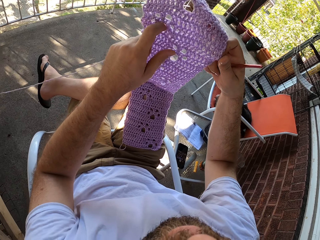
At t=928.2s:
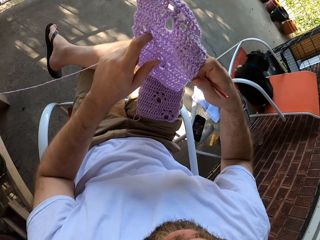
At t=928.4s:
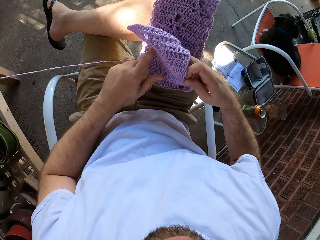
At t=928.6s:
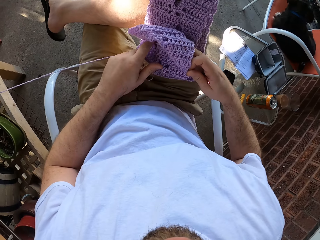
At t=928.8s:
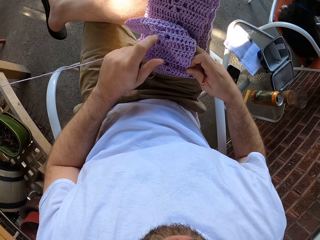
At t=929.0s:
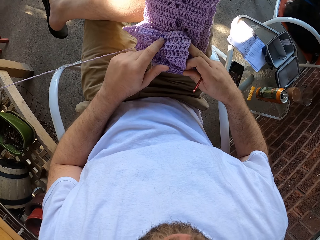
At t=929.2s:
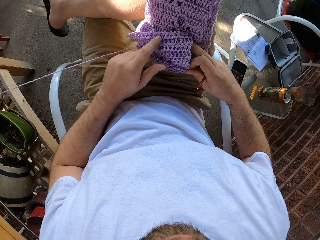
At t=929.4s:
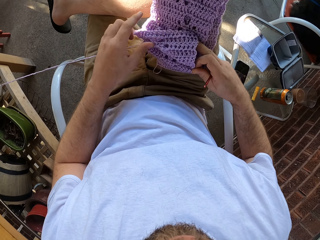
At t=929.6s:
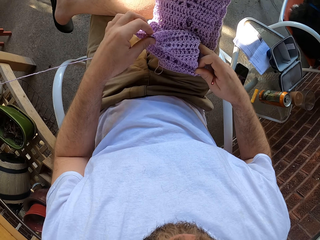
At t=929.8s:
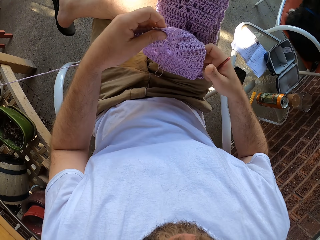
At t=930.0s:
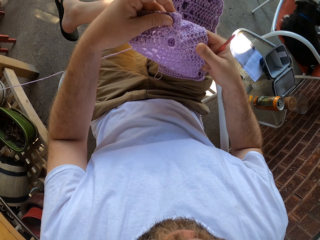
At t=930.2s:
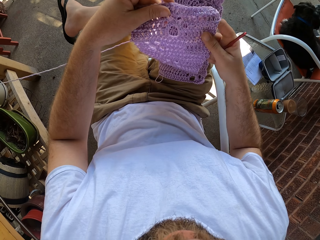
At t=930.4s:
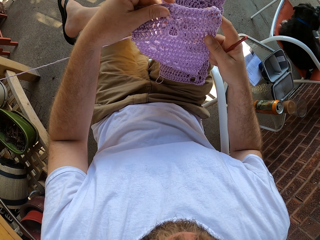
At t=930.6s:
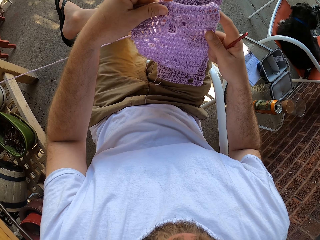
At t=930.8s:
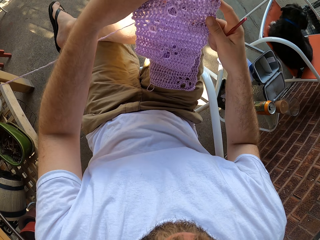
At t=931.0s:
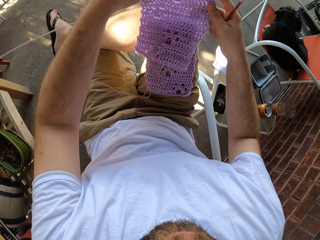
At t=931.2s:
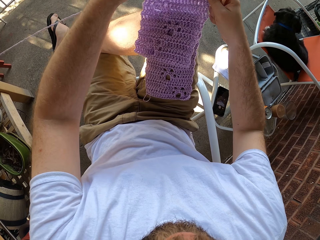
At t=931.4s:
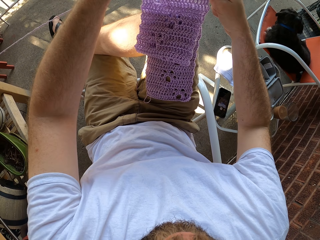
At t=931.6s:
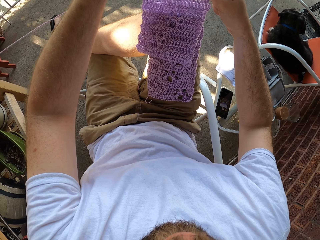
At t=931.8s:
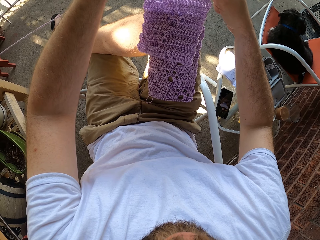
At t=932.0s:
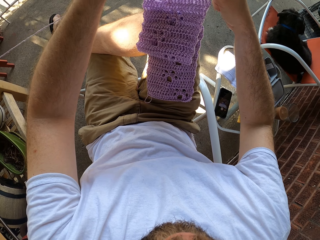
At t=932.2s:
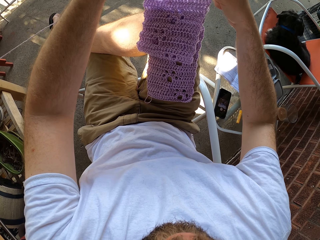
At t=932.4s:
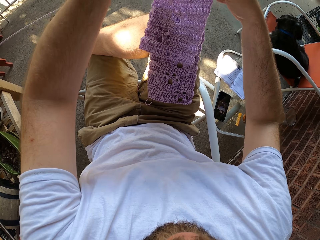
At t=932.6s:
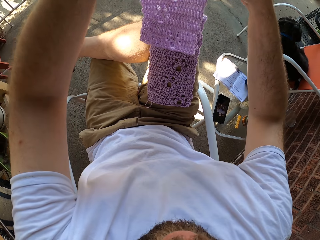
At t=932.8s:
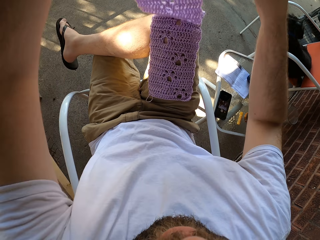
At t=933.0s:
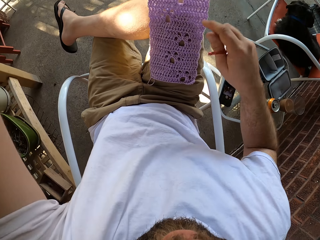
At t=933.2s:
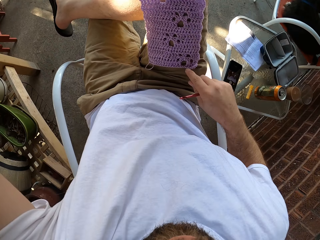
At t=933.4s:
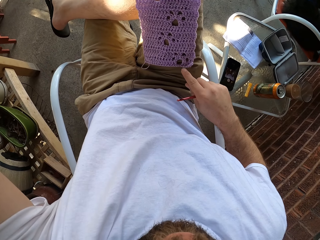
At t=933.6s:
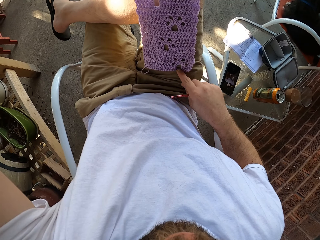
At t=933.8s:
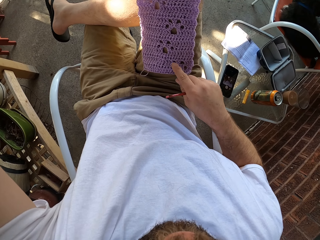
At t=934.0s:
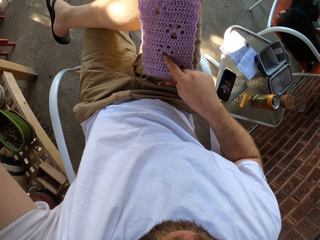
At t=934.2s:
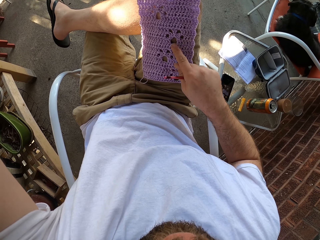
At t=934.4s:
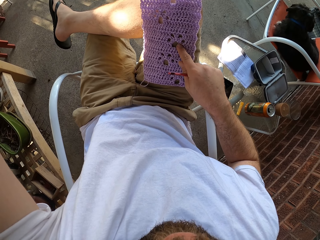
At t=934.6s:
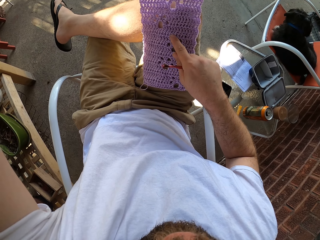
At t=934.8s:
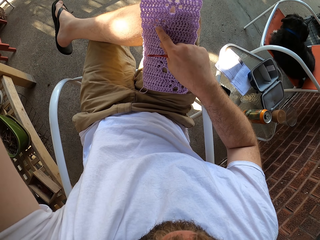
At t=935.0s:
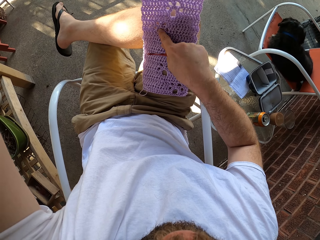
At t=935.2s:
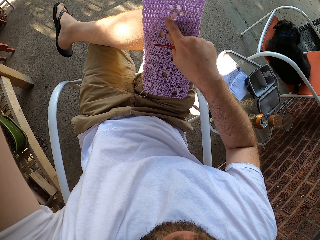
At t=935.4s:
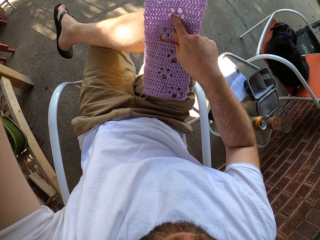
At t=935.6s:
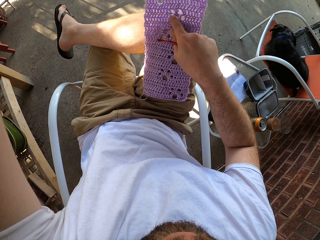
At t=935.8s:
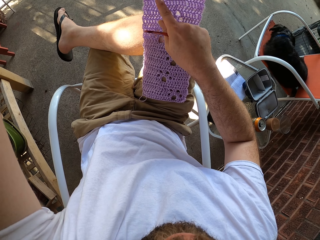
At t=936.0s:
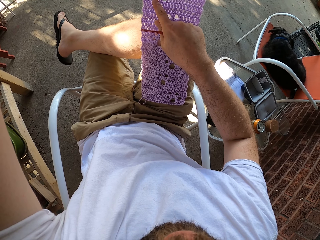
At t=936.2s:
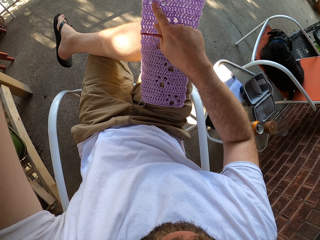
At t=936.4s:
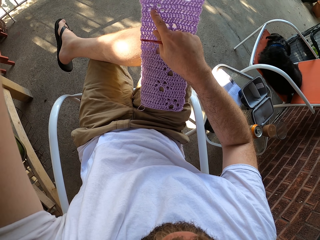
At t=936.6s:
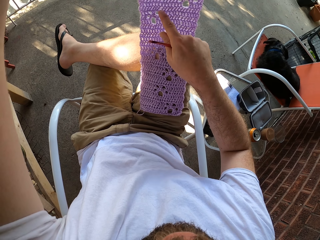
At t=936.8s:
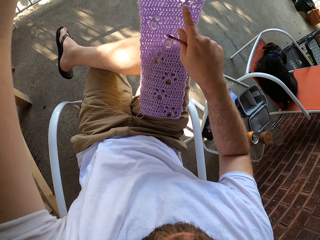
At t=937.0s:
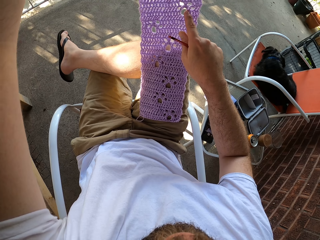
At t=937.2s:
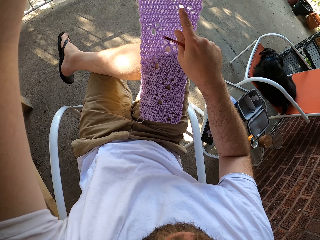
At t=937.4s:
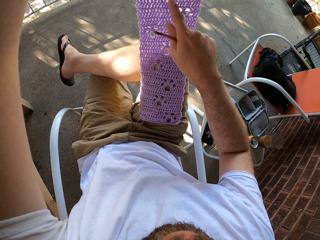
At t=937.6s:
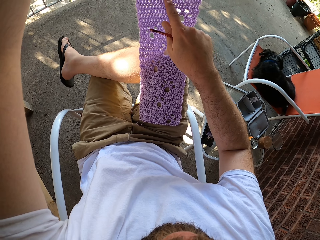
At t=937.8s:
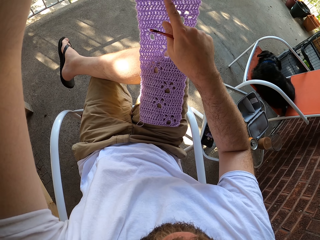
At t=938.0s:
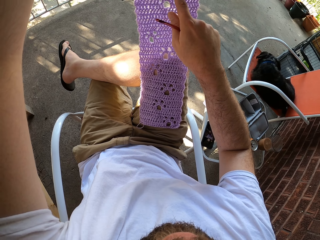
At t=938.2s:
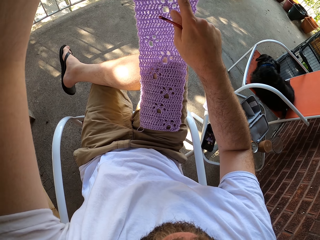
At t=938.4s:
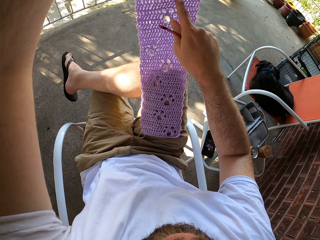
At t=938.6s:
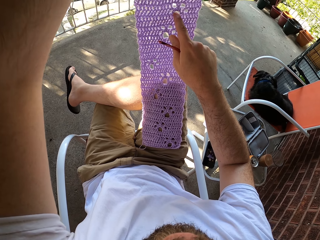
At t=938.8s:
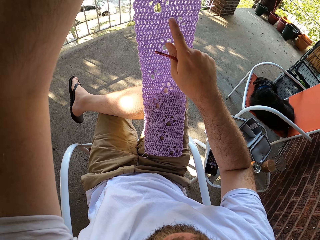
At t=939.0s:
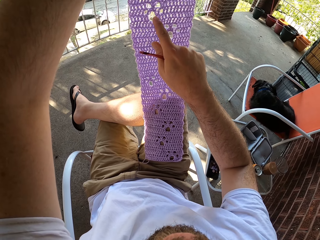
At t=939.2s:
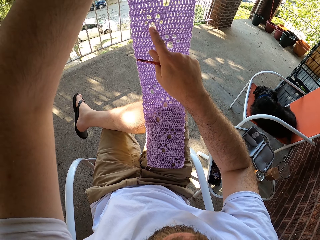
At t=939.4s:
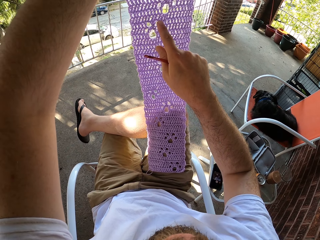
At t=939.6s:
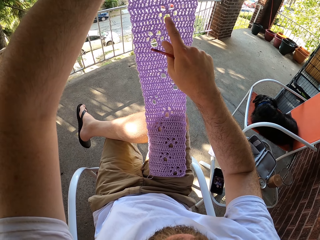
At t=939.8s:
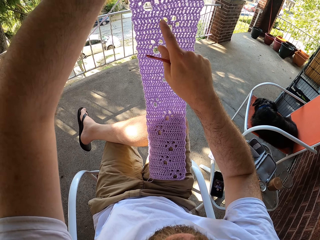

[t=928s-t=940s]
The camera wearer moves the yarn in his hands. He stretches the cloth. He counts the holes in the yarn with his right hand.

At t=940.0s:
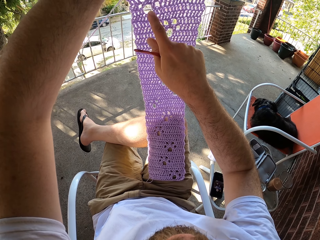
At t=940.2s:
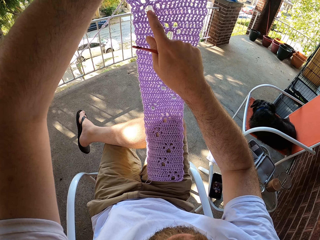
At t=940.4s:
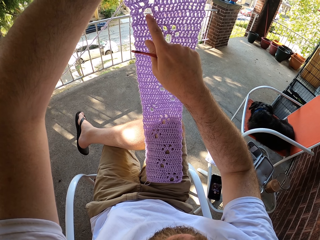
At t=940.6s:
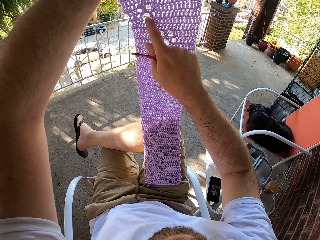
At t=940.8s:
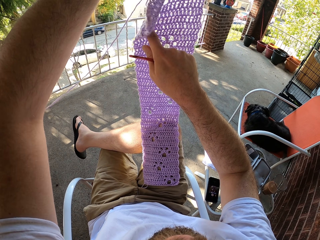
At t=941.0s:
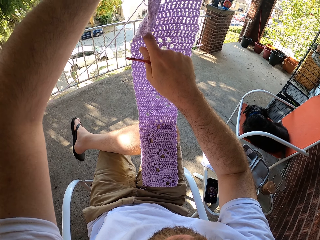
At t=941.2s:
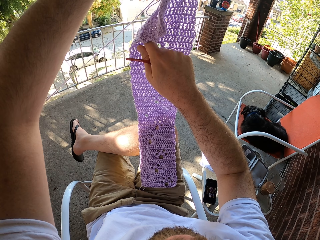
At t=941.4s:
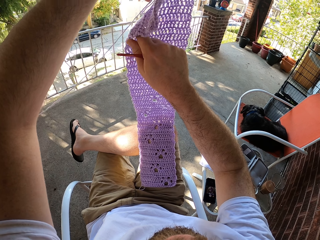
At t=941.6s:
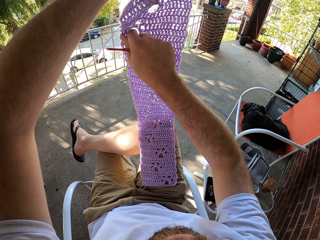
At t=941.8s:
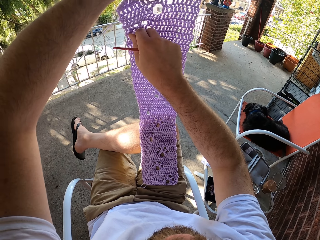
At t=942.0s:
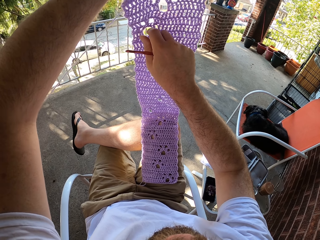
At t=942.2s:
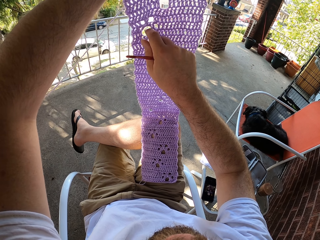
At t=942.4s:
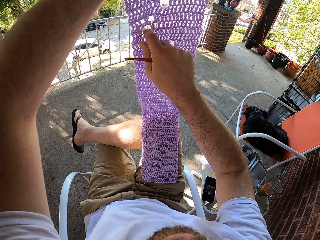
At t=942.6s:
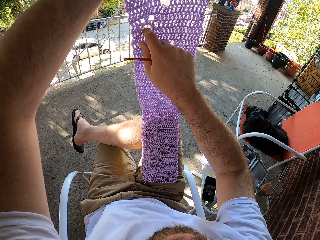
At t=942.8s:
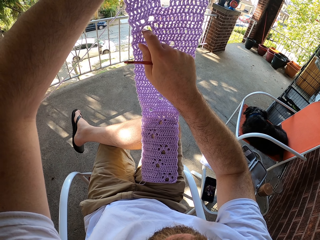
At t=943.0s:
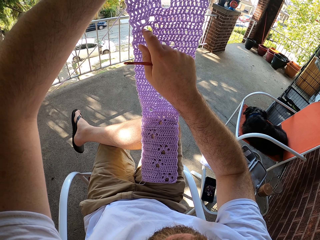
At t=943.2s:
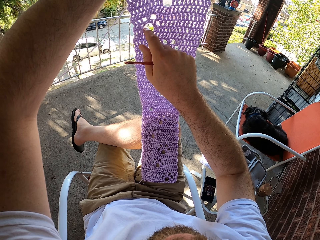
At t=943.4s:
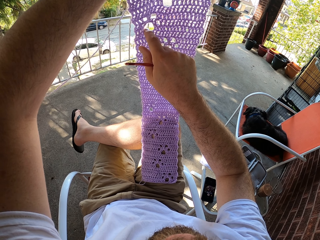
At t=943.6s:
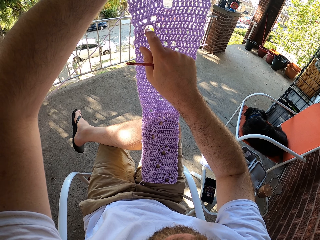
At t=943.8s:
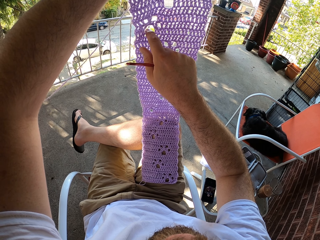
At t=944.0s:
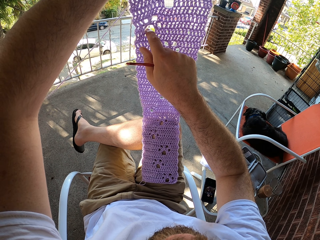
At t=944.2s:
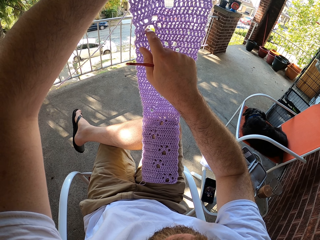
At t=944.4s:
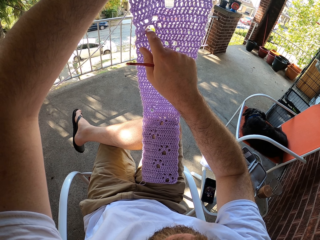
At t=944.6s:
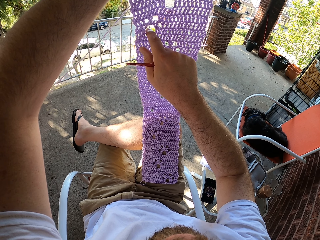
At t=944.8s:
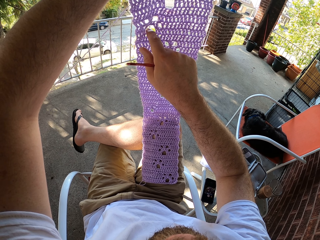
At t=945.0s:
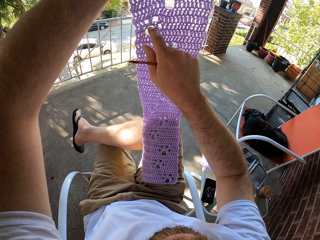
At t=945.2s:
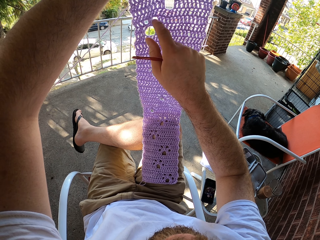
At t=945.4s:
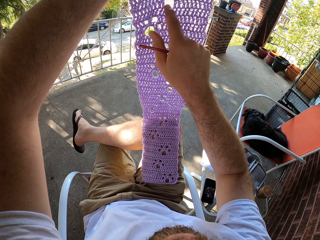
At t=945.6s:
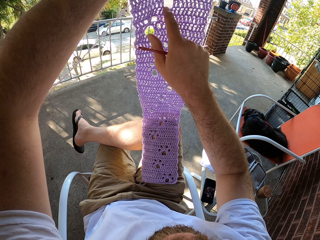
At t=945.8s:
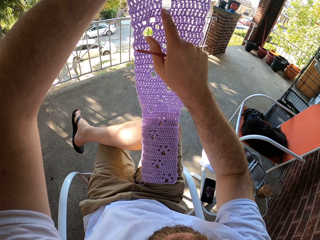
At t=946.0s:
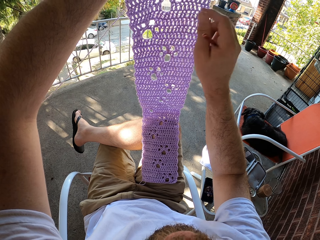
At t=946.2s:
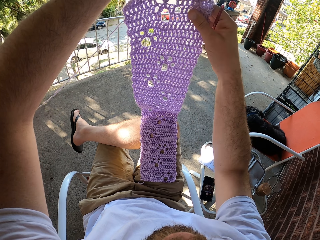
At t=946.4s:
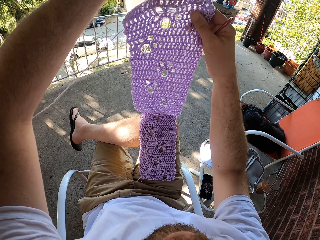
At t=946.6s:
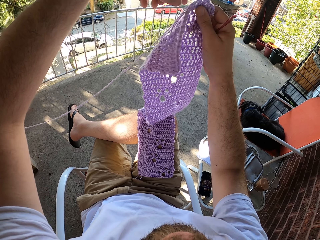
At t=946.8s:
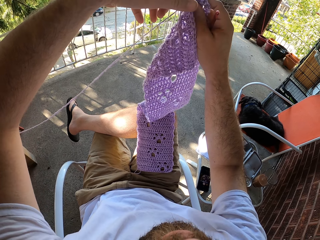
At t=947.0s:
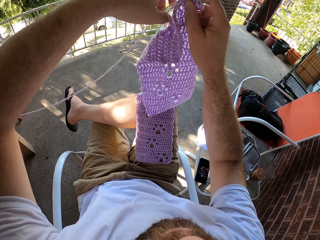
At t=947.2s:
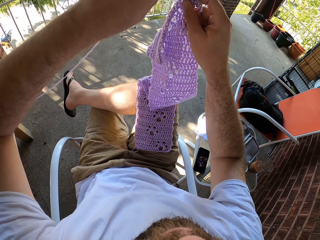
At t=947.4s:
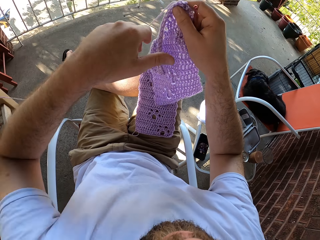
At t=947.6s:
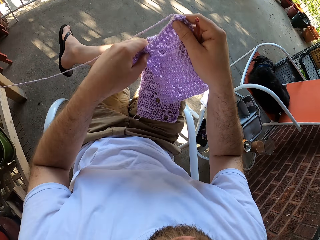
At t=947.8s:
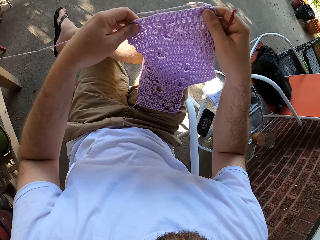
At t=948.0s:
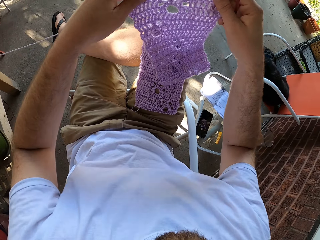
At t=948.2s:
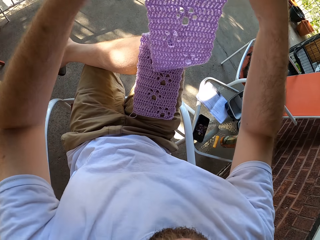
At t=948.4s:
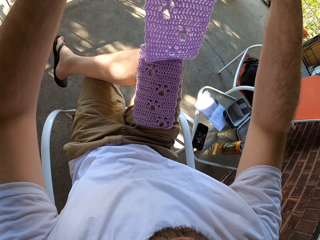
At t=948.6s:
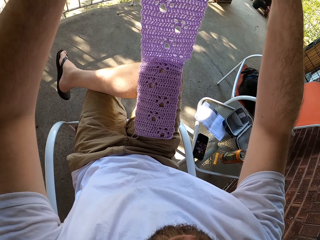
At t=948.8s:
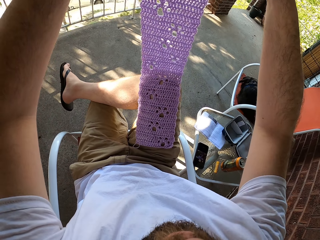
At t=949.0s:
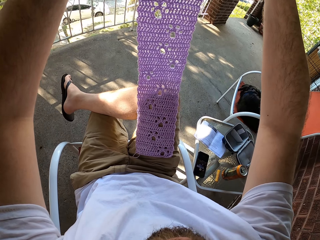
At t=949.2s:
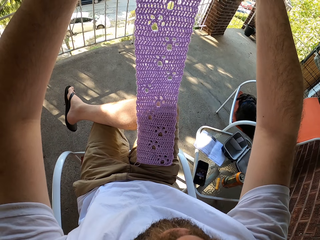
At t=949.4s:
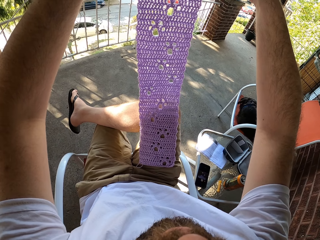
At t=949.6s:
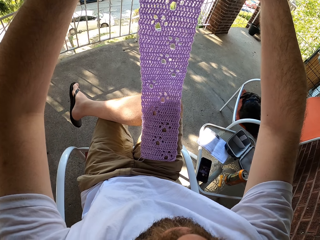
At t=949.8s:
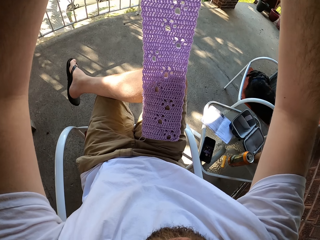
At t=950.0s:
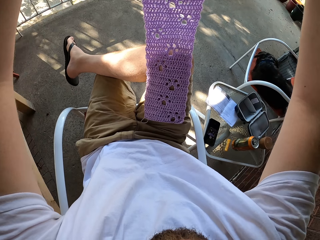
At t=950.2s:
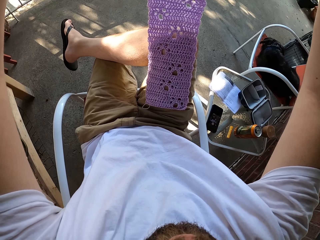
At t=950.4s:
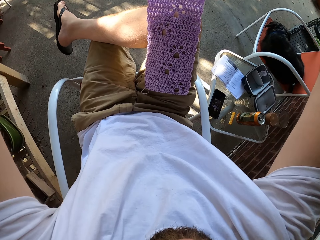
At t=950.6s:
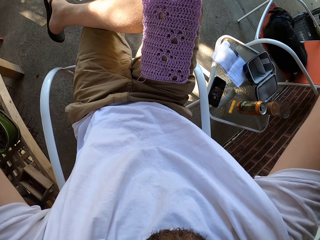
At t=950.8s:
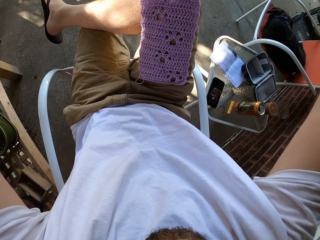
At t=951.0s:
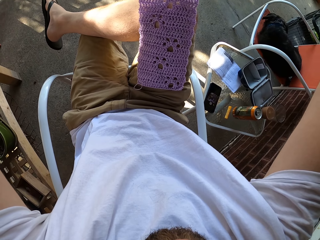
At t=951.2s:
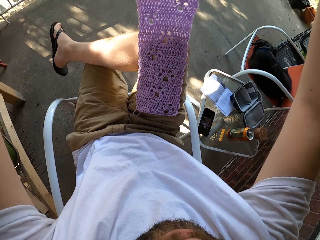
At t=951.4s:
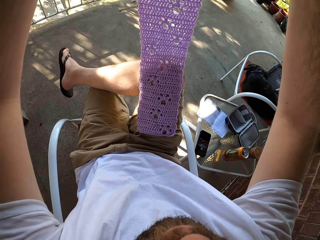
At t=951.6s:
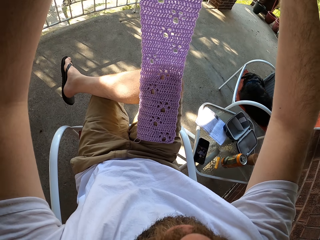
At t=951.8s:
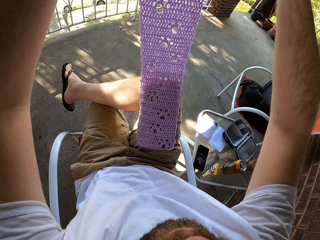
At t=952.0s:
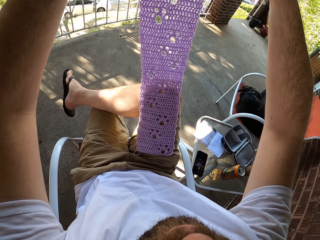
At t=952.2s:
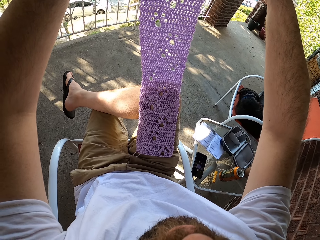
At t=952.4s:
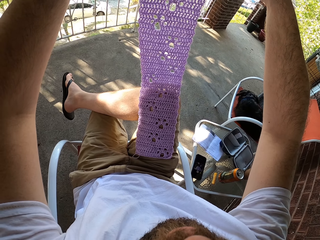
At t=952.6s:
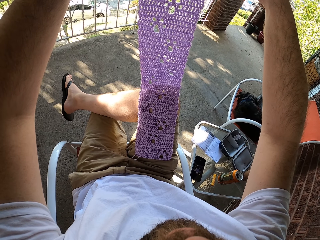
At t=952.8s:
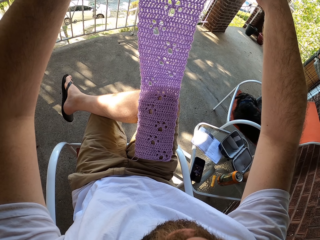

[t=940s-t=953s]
The camera wearer moves the yarn in his hands. He stretches the cloth and holds up the cloth.
